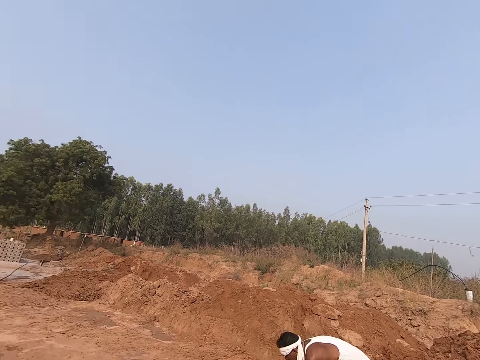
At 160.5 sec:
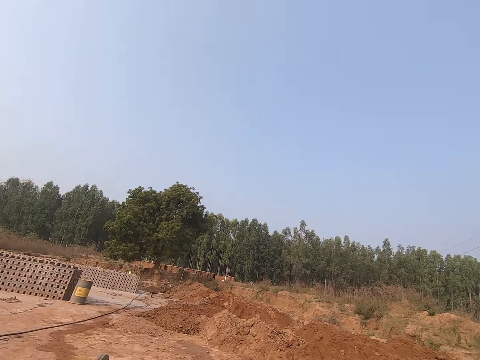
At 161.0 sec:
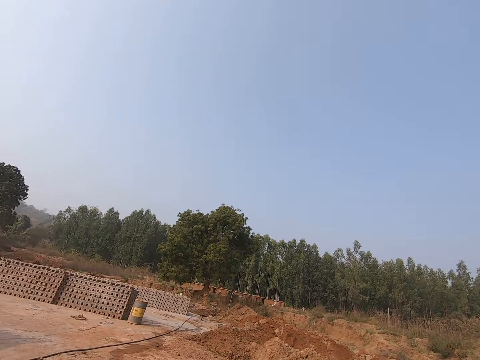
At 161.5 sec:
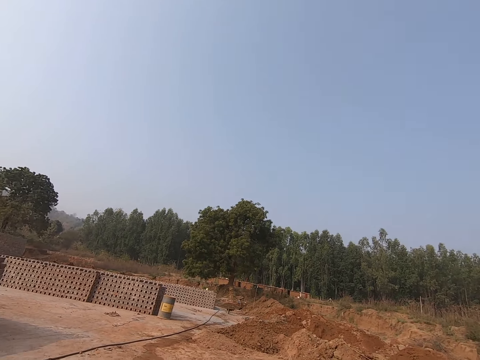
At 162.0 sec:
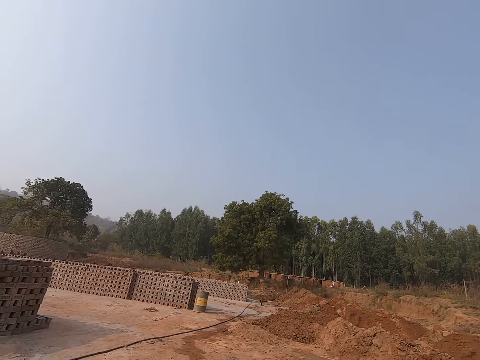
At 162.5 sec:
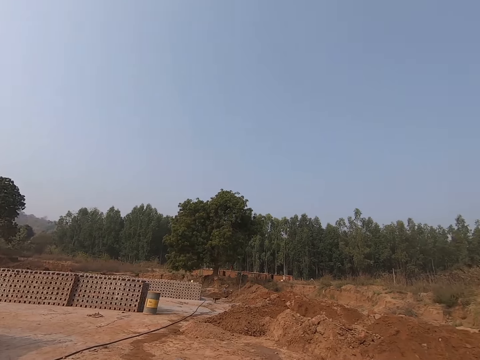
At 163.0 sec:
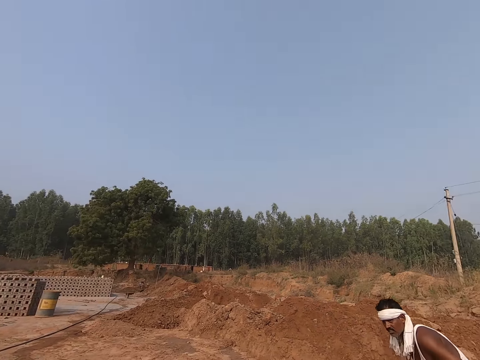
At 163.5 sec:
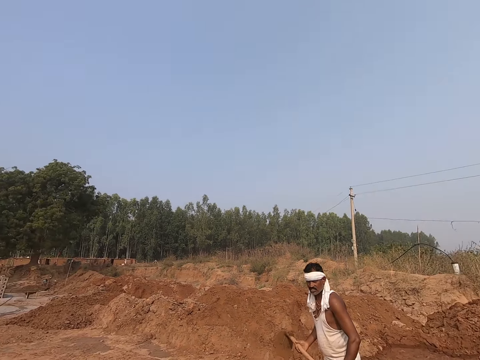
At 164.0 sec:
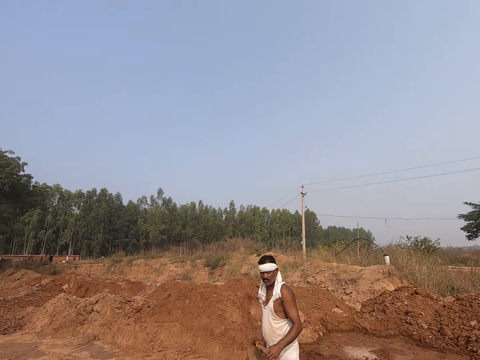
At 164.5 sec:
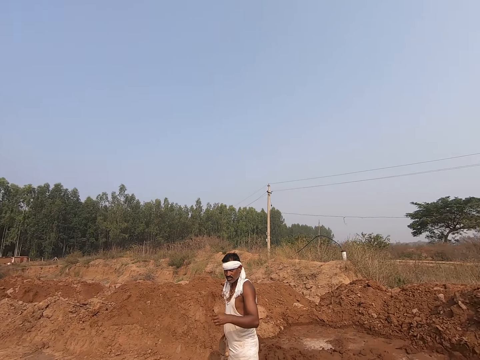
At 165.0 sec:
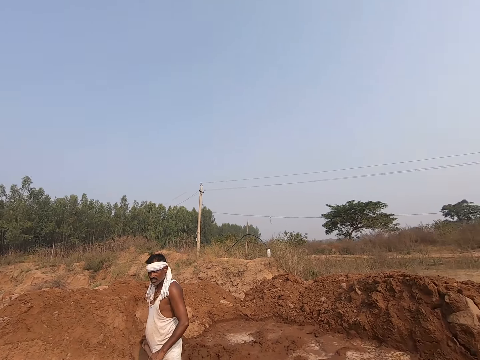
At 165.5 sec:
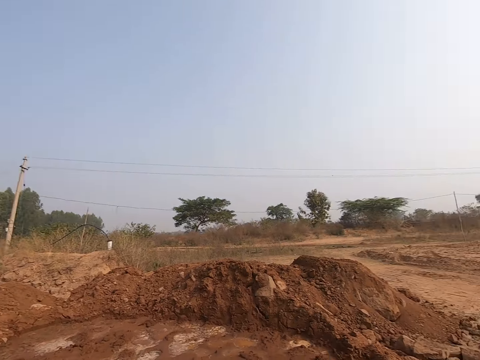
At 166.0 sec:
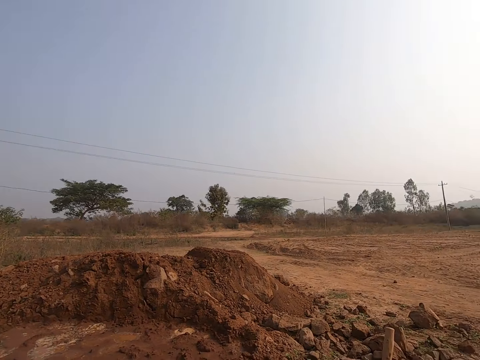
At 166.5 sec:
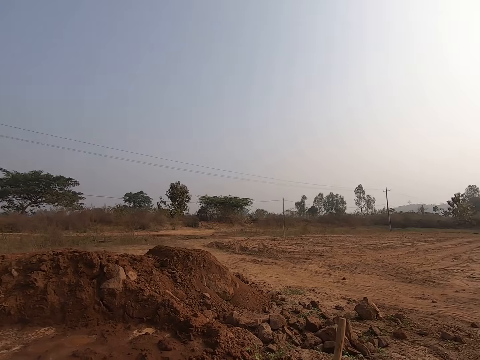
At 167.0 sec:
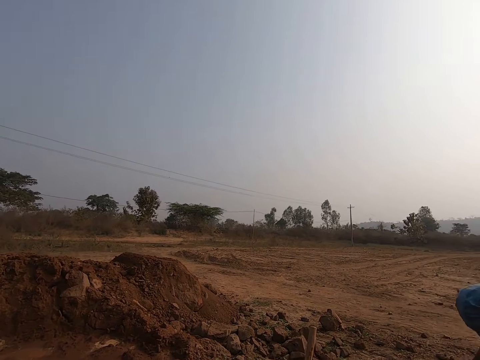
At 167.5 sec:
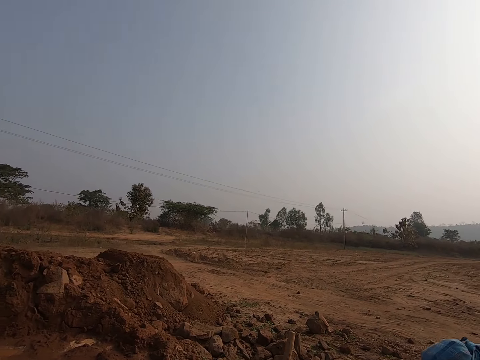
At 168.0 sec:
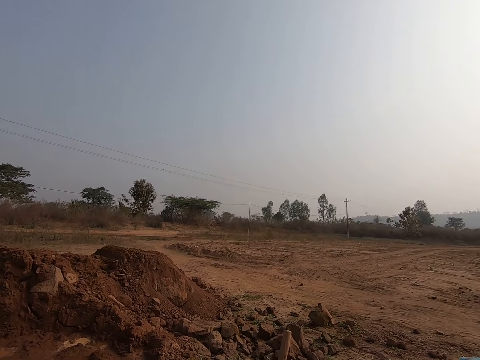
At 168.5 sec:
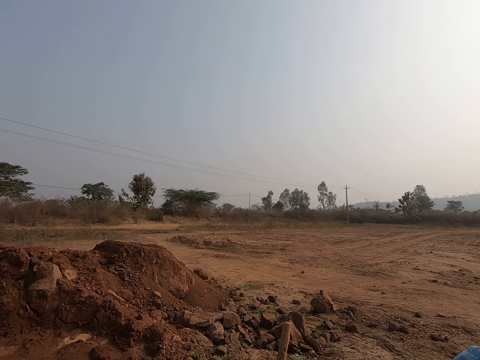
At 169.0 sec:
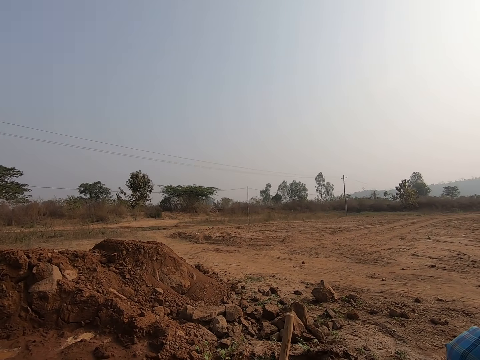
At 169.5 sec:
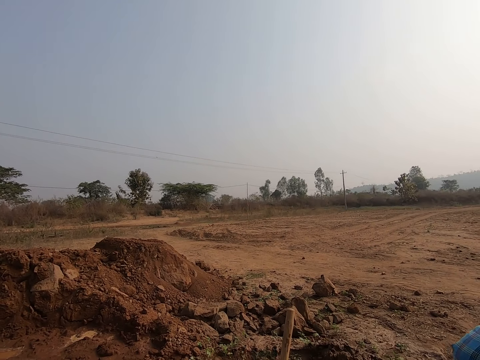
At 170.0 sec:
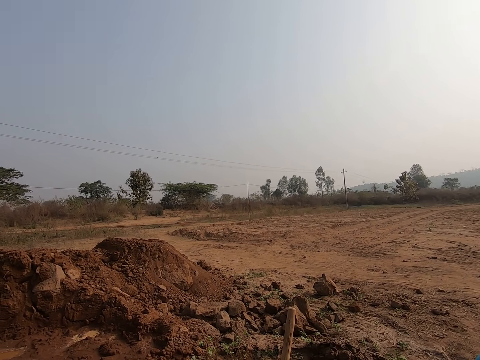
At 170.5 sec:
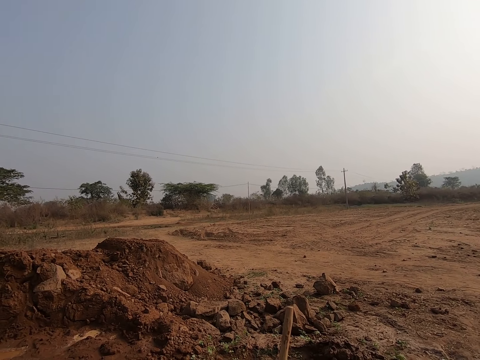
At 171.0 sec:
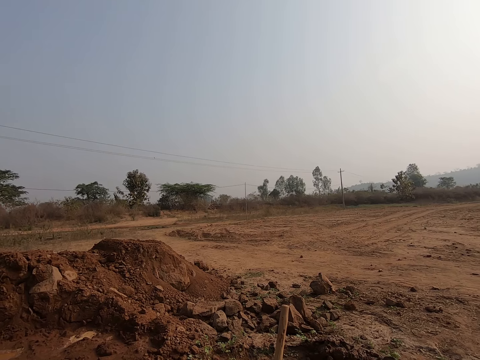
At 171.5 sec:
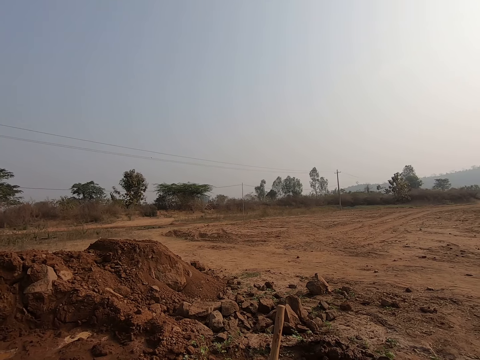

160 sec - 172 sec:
The camera wearer looks around. They speak to a man. The man speaks to the camera wearer, makes gestures with his hand, and stands on the site. The camera wearer speaks to the man and looks around the site. A lady bends to the ground on the site. The lady speaks to the camera wearer.

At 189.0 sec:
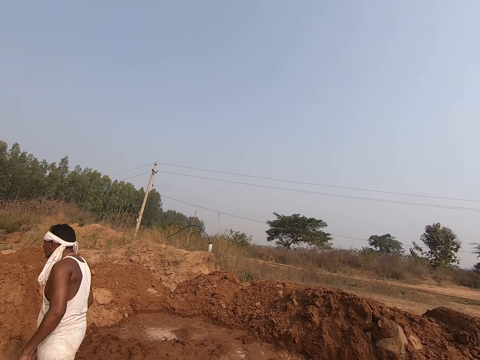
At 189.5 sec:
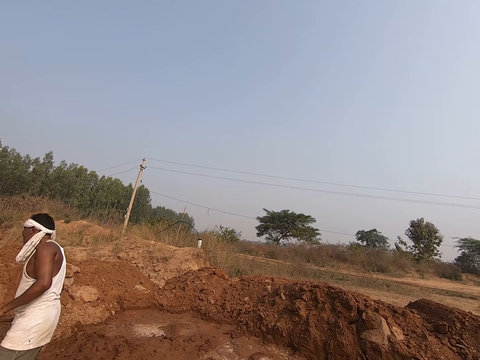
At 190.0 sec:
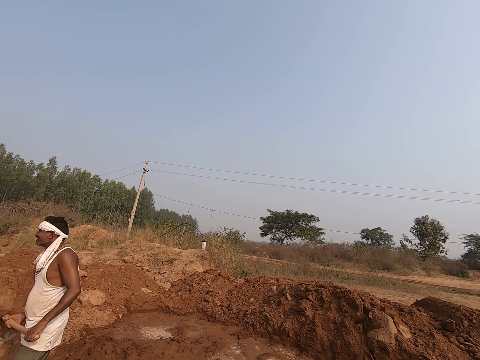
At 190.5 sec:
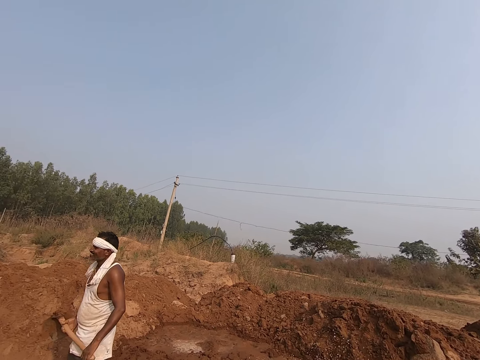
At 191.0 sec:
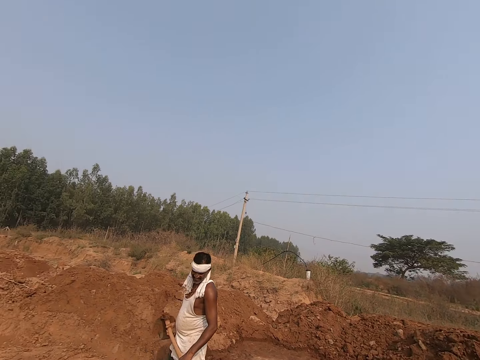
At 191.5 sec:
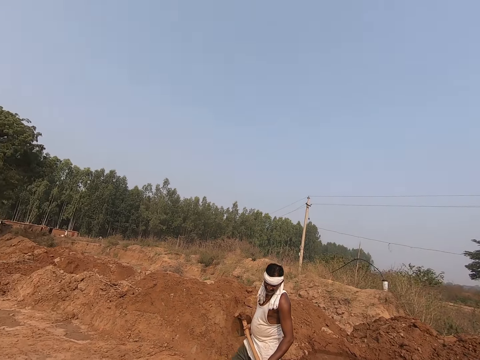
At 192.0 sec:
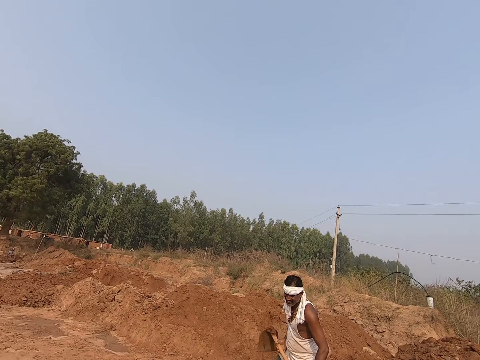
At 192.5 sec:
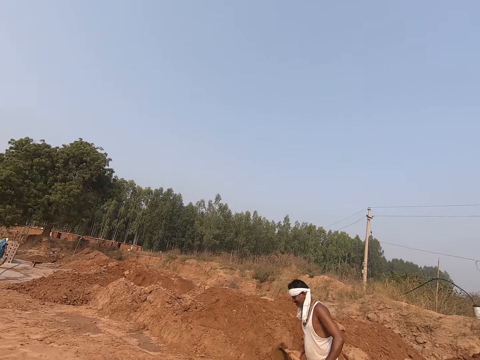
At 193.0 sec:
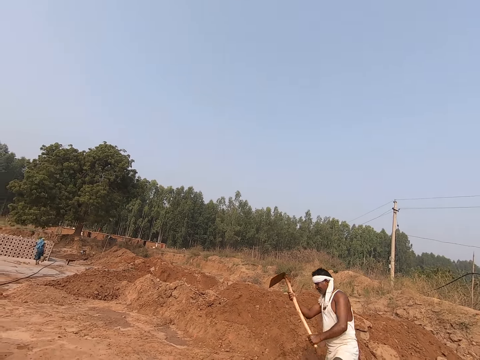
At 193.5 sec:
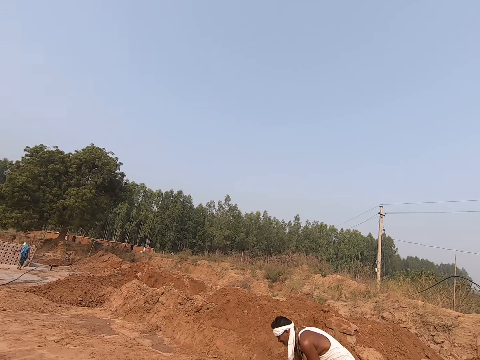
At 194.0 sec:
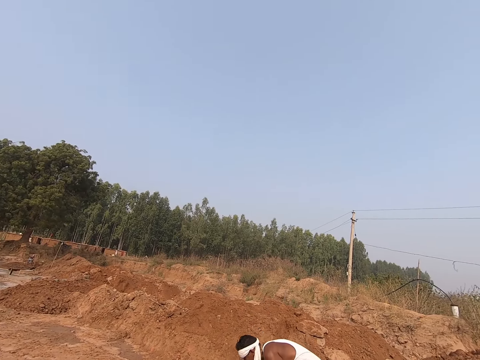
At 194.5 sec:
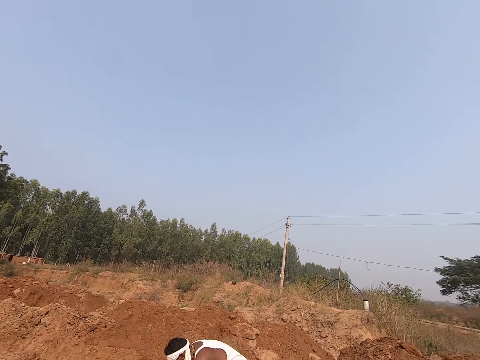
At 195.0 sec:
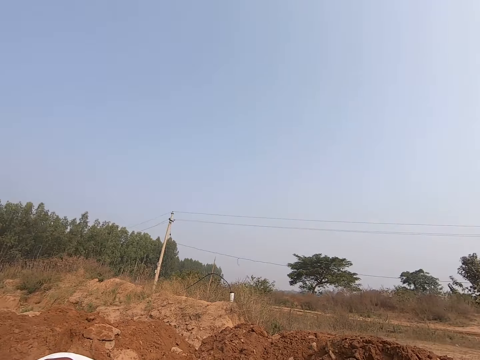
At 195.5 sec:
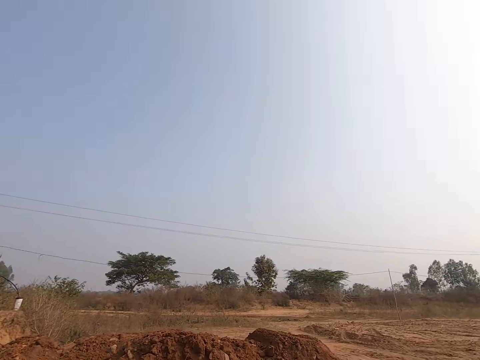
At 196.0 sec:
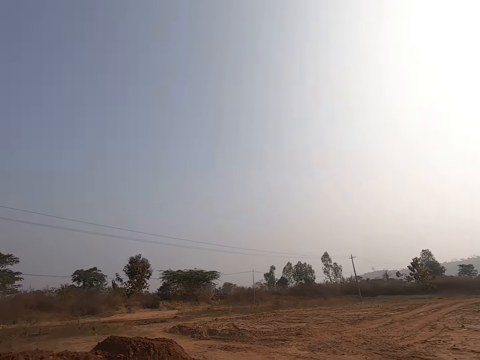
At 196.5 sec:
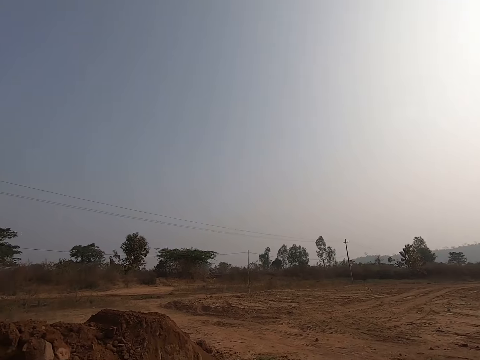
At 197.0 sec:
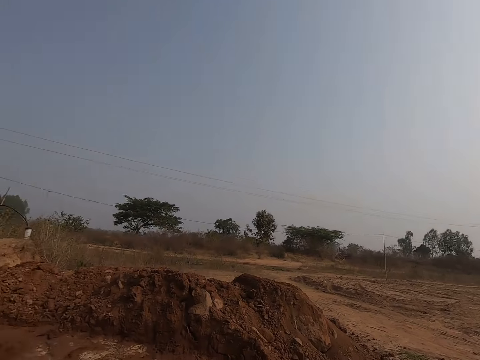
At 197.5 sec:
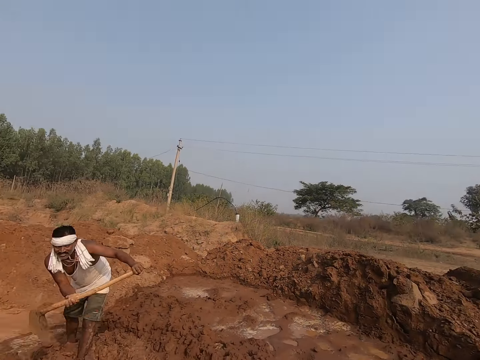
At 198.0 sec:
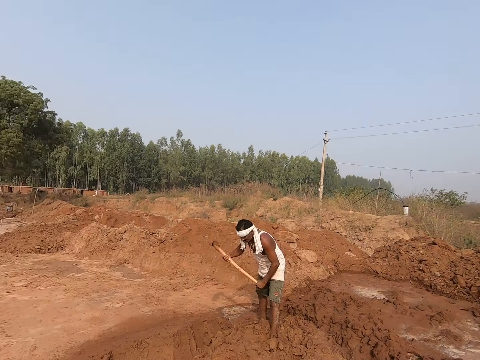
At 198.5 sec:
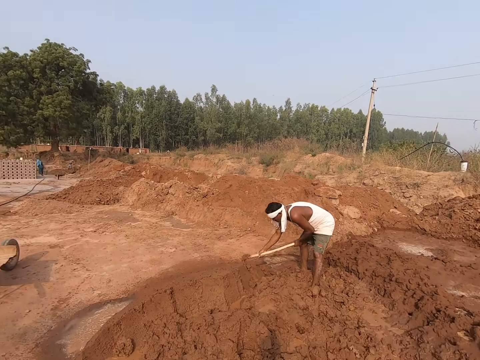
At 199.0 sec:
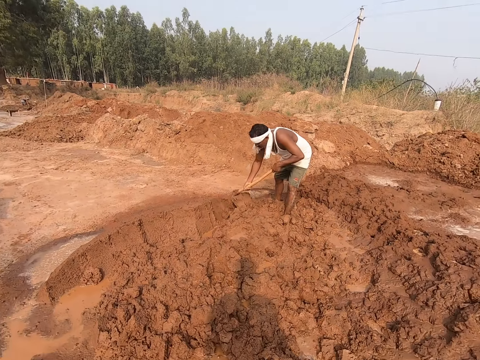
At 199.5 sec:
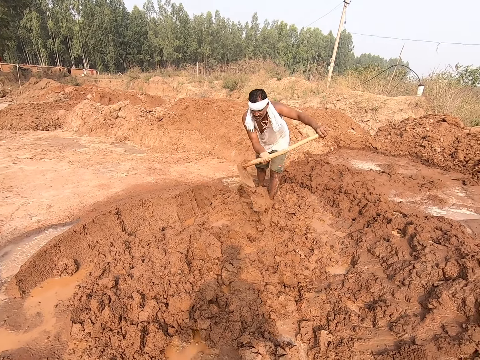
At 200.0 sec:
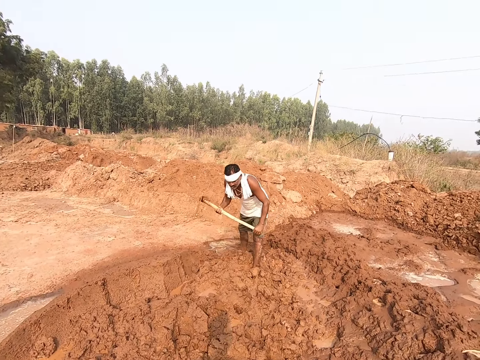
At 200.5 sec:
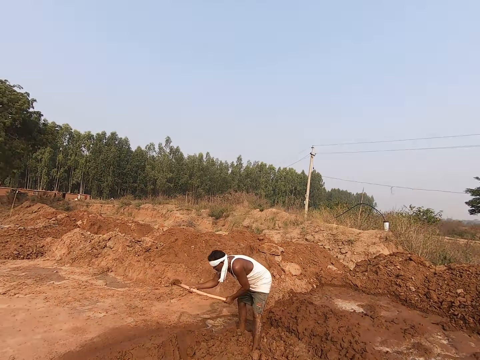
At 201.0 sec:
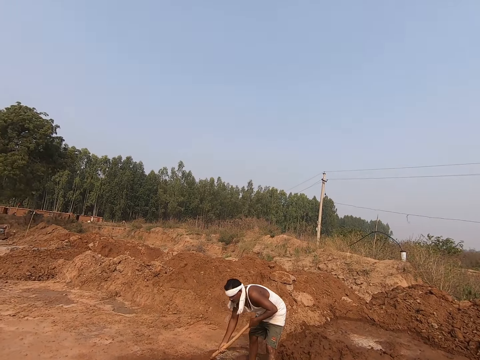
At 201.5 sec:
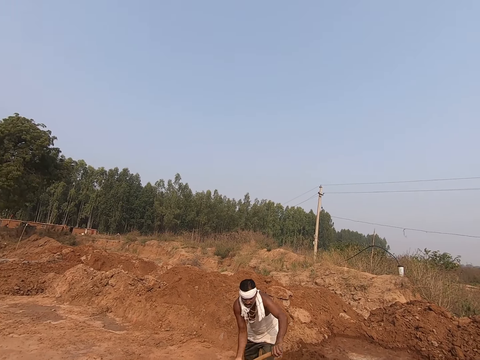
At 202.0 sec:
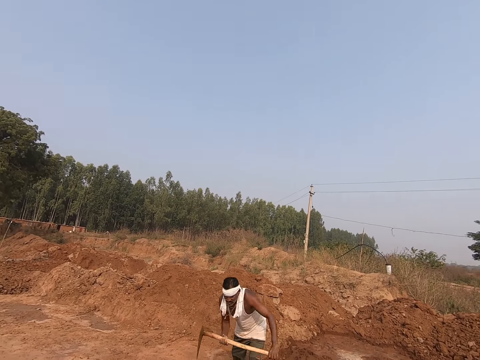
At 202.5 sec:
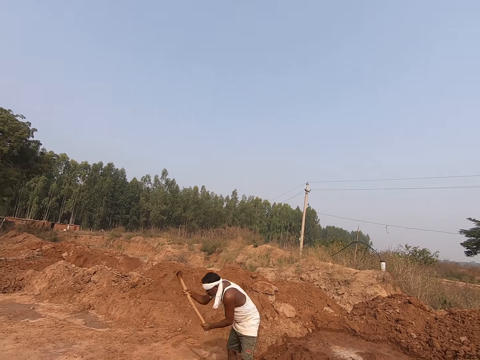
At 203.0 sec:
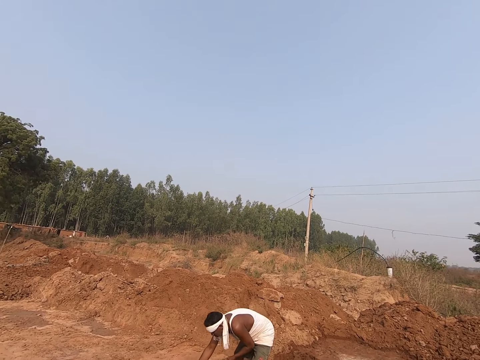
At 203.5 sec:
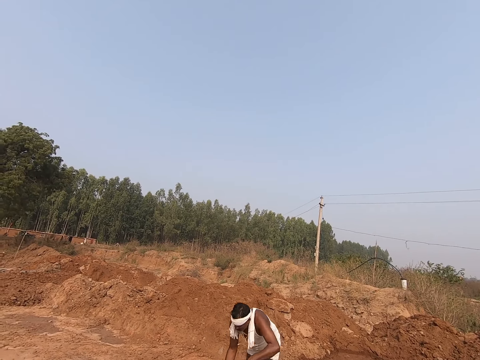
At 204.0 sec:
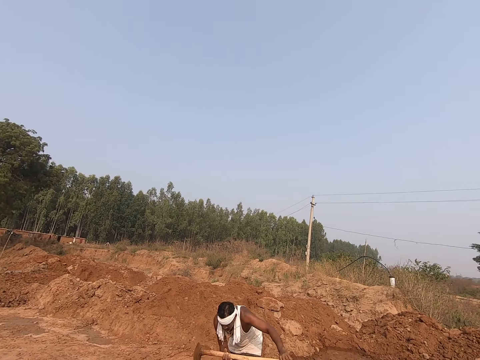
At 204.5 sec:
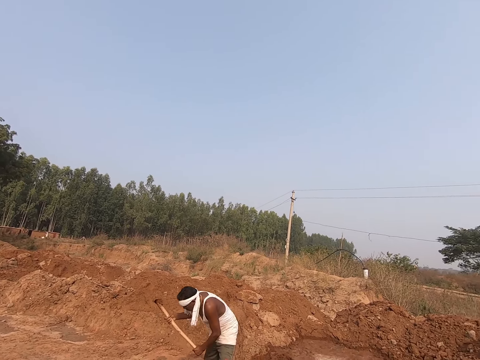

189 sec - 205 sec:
A man holds the hoe in hand. The camera wearer looks at the man. The man digs the site with the hoe. The camera wearer looks around the site. They look at the man. They move soil on the site with the hoe.
